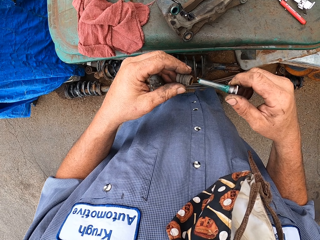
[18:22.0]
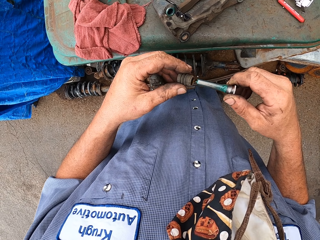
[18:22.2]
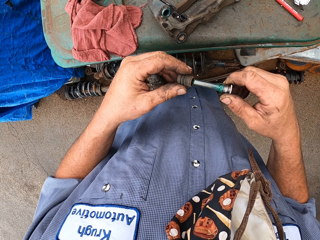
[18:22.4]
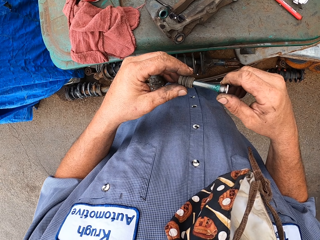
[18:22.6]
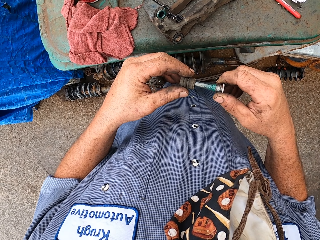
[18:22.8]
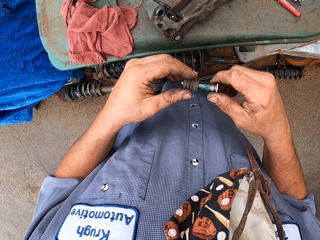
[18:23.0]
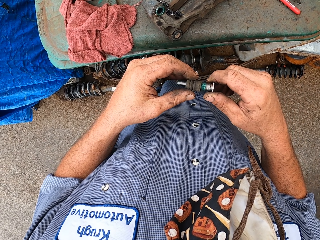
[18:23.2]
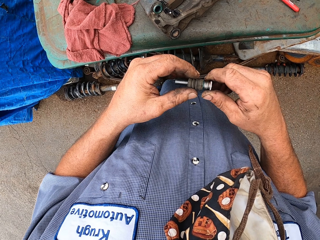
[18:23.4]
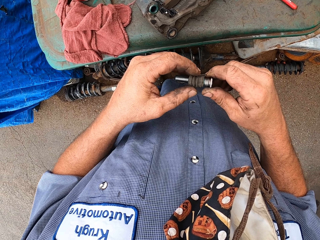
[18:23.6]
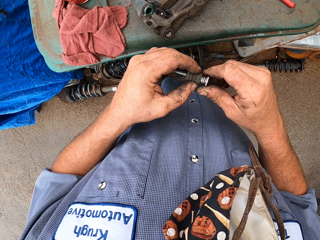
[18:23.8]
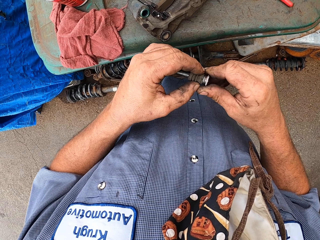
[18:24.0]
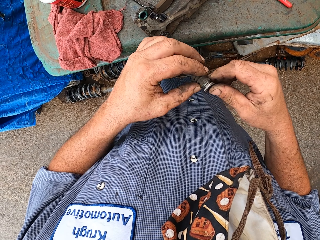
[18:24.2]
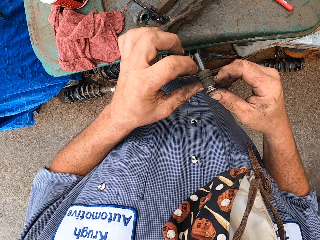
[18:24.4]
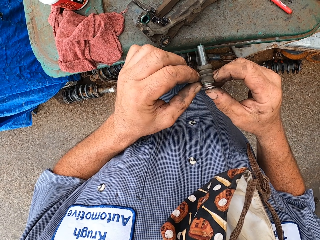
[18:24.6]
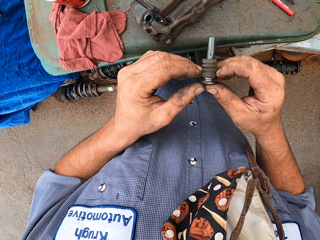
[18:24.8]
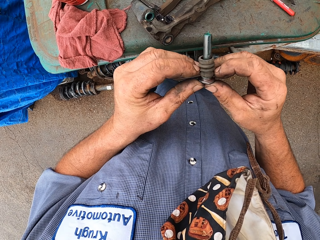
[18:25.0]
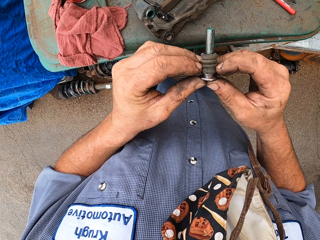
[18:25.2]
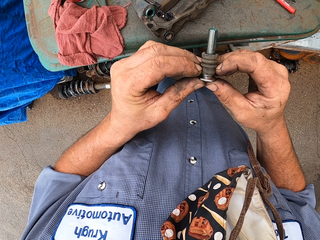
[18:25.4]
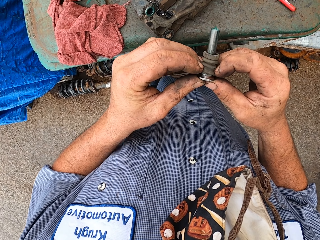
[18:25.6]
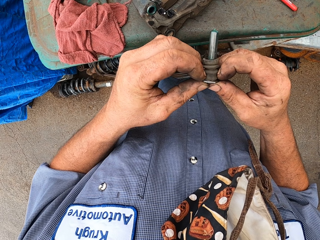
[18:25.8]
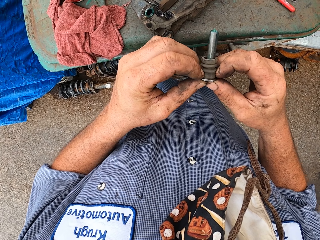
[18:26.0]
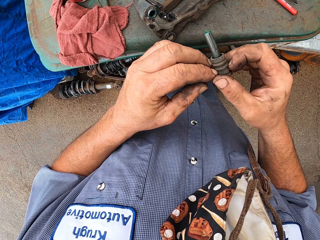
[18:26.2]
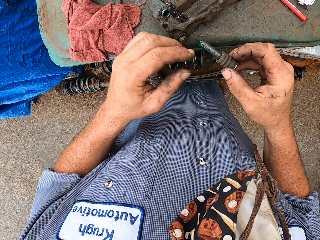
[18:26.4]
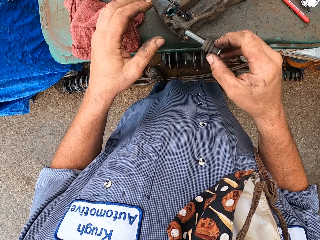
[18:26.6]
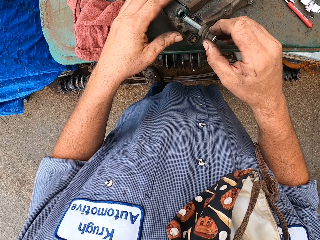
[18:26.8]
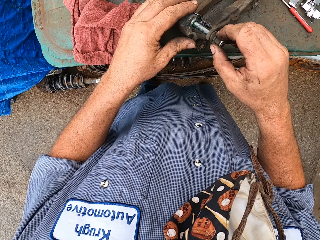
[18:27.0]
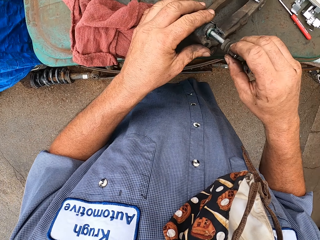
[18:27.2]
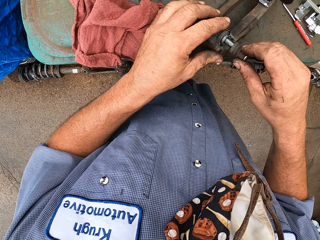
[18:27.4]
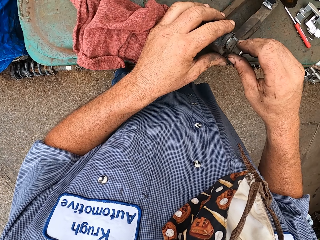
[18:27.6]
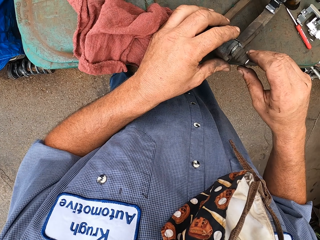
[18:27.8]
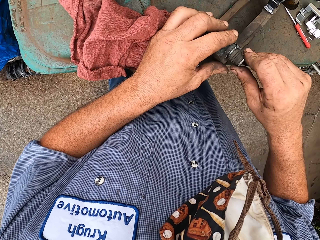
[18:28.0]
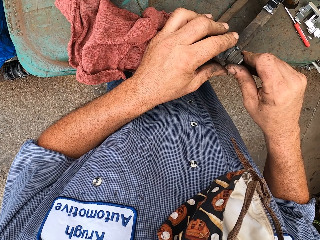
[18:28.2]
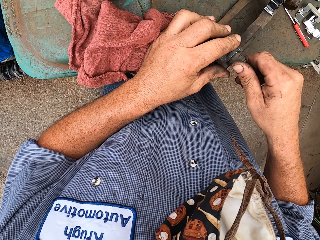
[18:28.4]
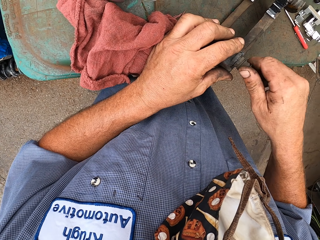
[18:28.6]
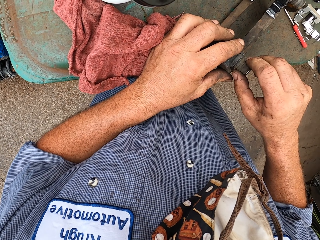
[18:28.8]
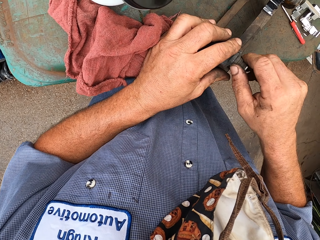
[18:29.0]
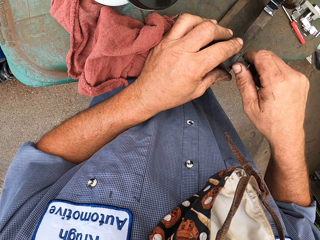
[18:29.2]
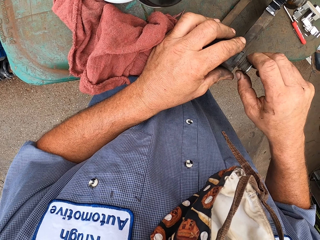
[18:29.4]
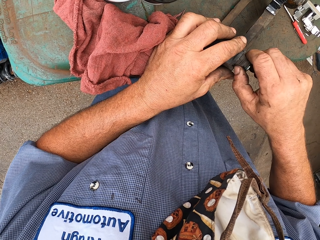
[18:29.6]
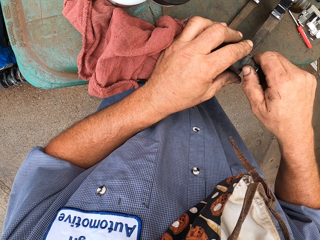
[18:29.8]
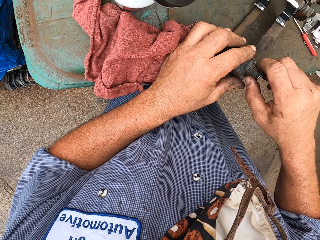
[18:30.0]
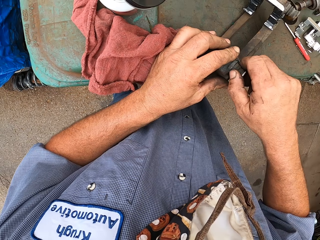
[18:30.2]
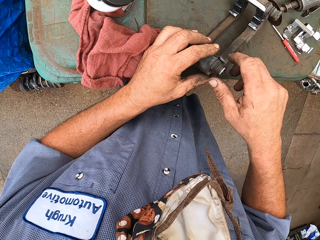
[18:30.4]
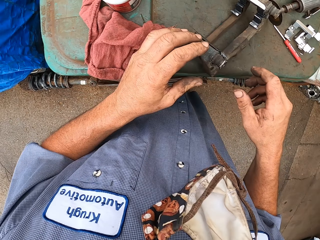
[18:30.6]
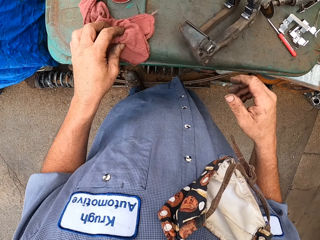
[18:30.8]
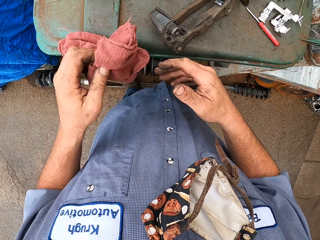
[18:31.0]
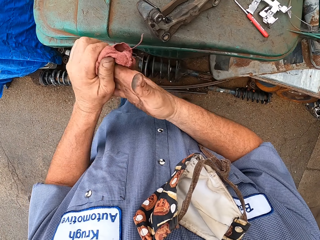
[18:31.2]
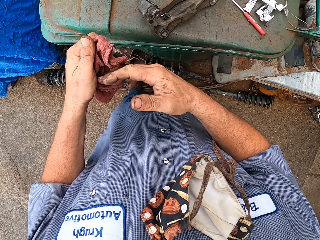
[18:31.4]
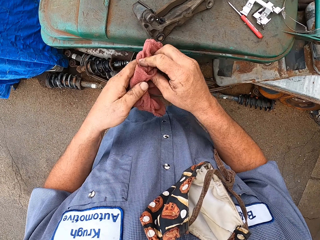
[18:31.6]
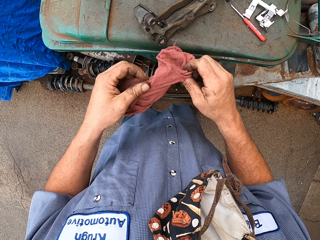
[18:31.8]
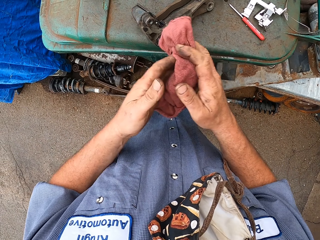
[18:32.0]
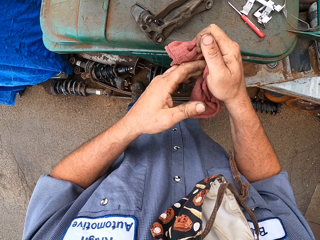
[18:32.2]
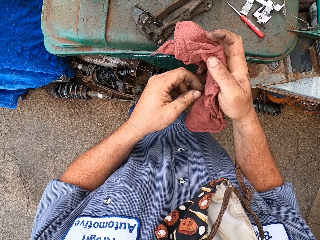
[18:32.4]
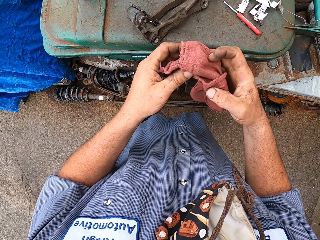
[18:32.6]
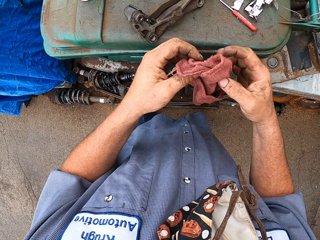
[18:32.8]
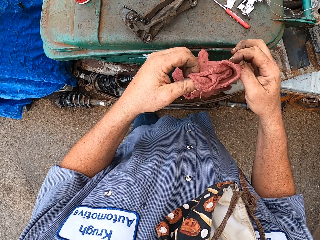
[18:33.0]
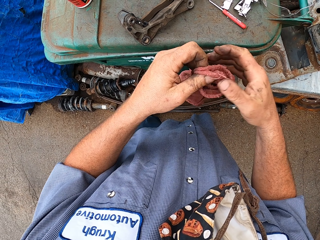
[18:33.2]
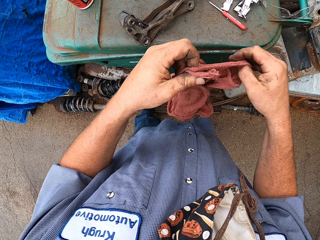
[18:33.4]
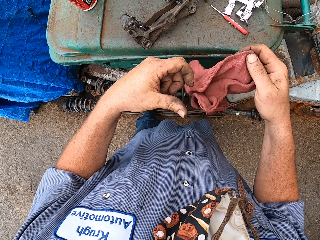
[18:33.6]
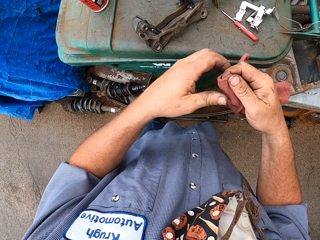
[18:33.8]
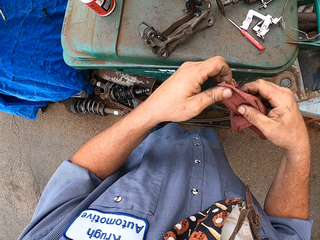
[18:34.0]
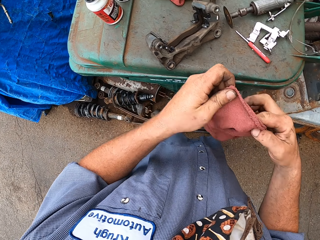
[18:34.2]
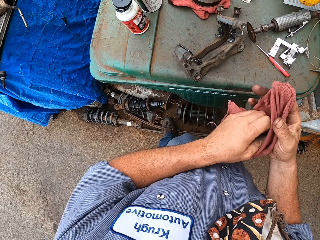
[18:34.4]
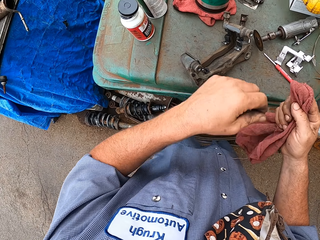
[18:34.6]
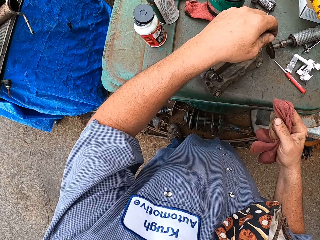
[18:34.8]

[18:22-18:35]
The camera wearer inserts the bolt in the bolt rubber. He attaches the brake calipers together with the bolts. He inserts the bolt on the brake pads. He cleans his hands with a piece of cloth.

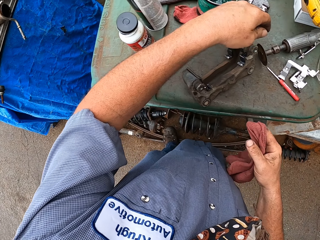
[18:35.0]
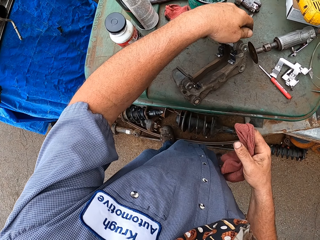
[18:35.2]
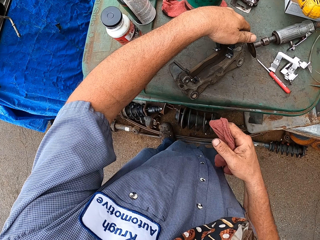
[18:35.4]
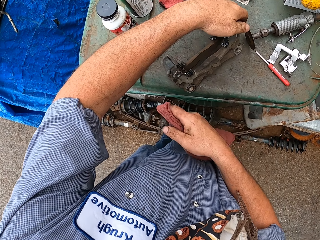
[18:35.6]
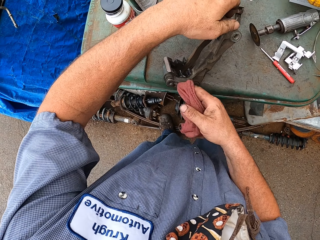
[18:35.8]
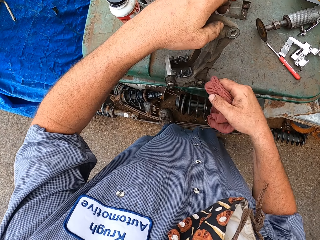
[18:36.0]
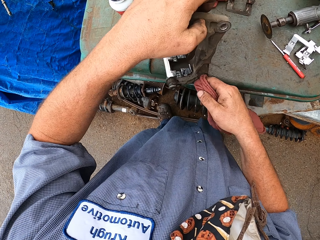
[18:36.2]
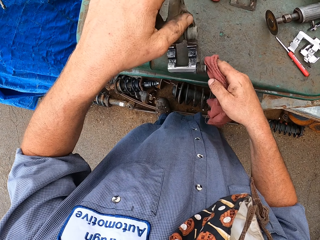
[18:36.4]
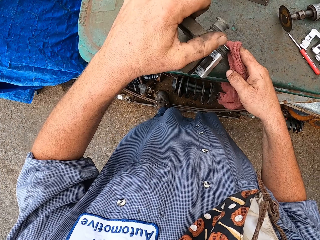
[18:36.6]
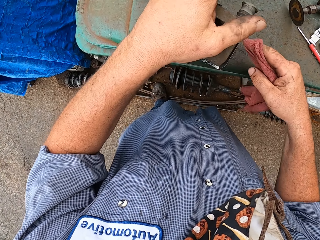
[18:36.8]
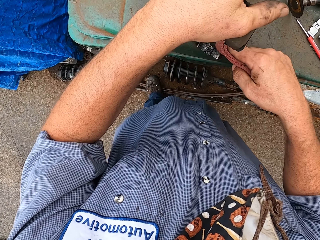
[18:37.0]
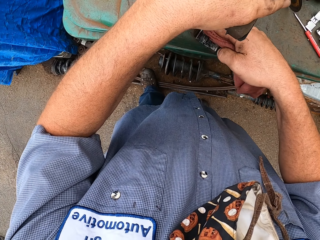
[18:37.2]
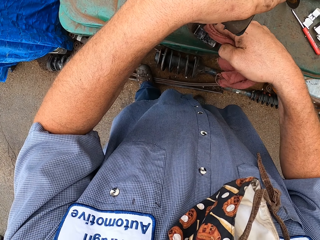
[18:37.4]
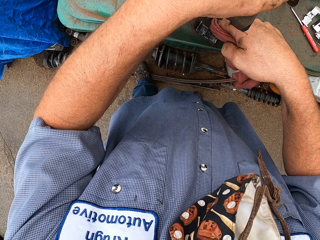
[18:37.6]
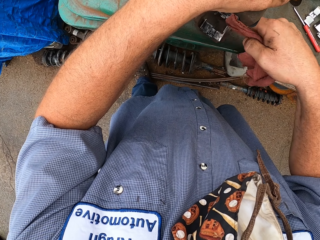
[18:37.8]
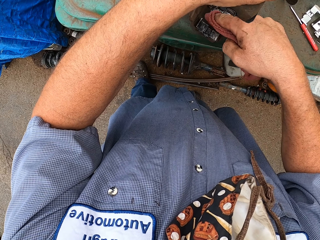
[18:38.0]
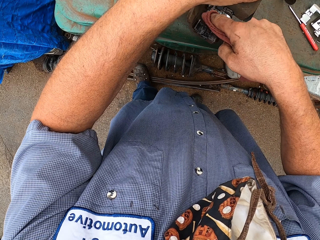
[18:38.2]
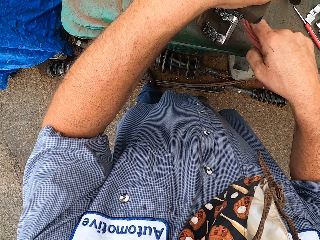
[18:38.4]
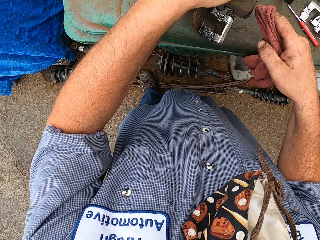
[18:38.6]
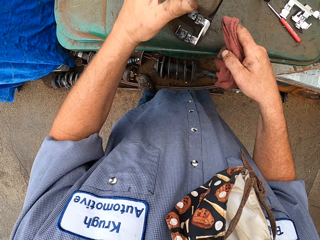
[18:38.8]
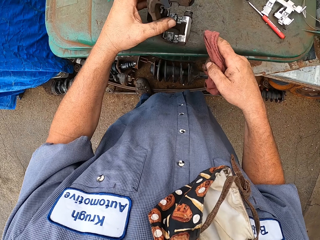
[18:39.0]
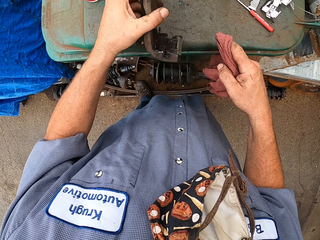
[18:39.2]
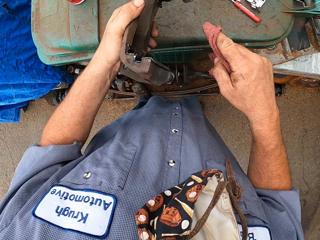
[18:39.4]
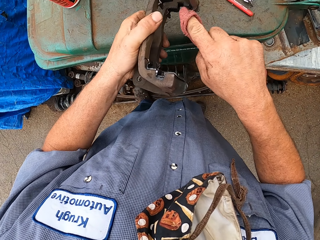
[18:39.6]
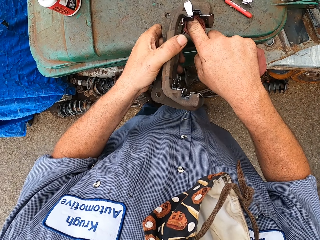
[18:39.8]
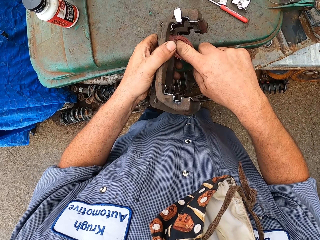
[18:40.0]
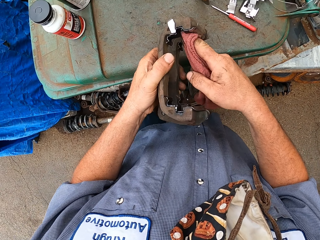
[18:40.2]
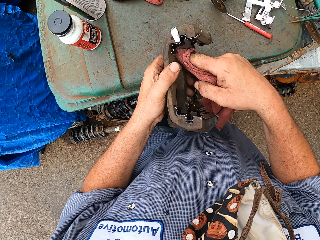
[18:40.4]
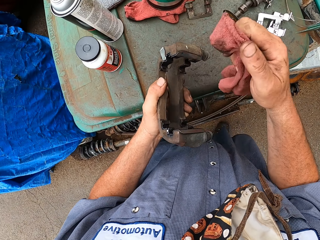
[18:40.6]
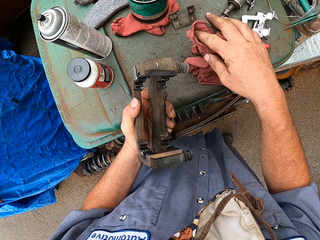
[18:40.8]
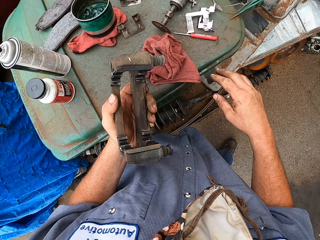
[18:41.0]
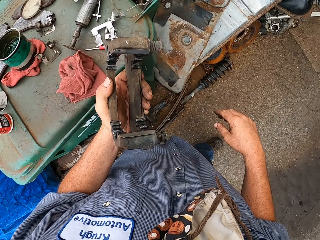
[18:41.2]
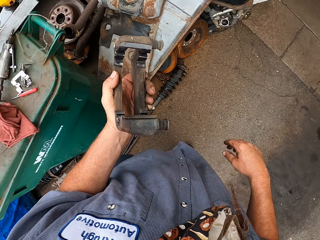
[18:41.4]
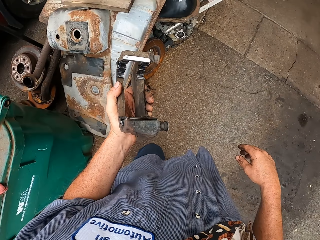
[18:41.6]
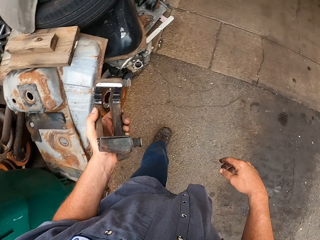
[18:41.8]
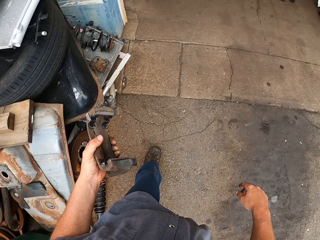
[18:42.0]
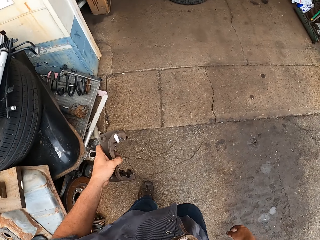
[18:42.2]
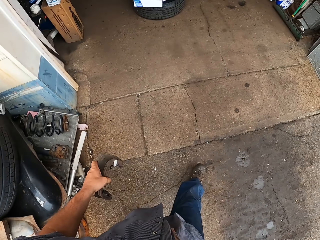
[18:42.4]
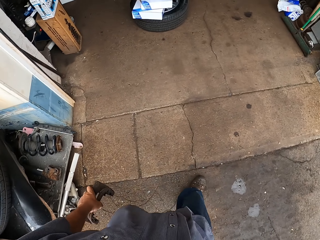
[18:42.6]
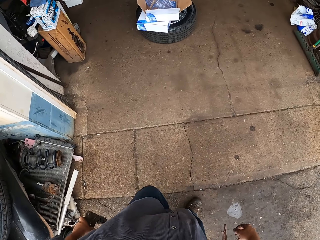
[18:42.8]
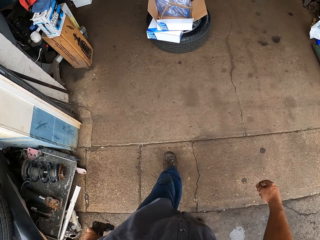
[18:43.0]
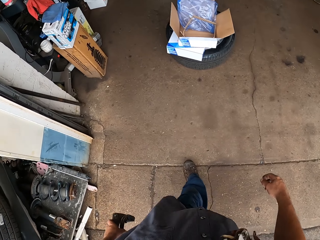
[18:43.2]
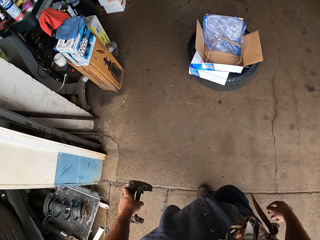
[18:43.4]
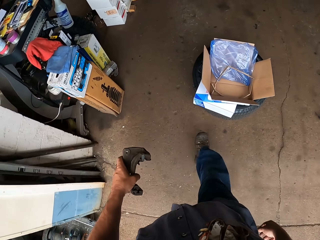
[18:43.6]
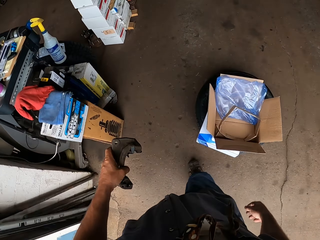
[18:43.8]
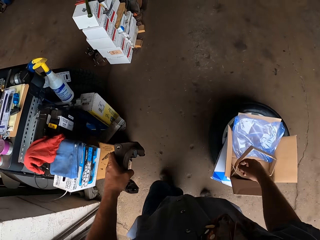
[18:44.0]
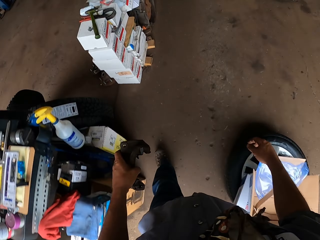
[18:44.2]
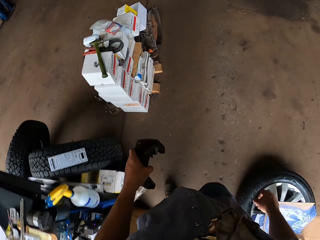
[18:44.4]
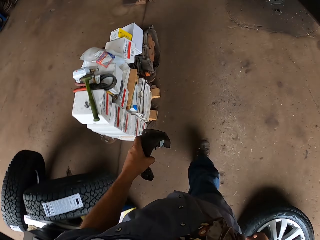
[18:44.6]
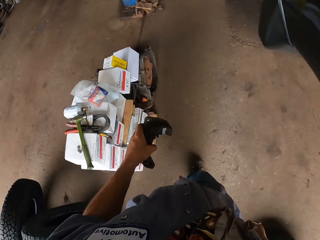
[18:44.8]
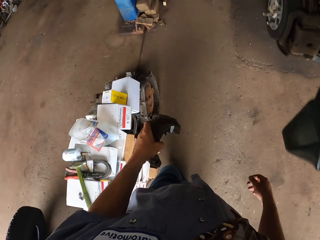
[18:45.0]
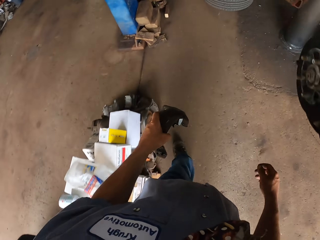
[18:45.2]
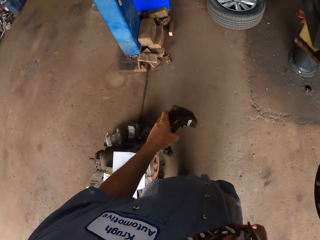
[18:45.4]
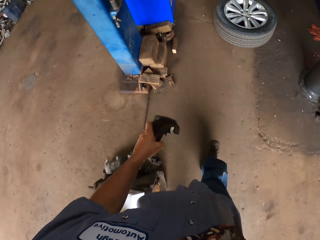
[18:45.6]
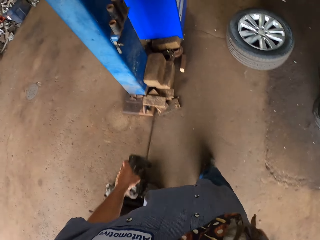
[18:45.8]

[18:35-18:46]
The camera wearer picks up the brake caliper. They wipe the brake caliper with a cloth. They drop the piece of cloth on the table. They walk away.
